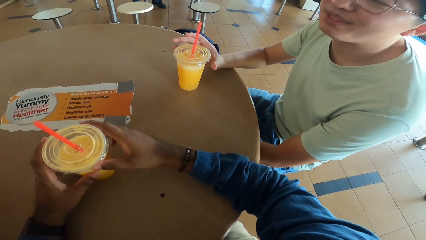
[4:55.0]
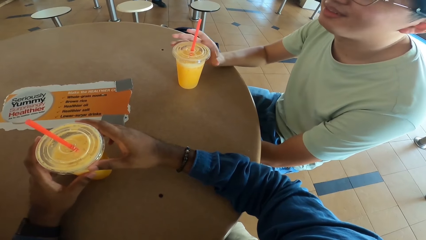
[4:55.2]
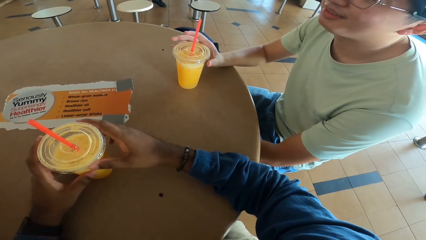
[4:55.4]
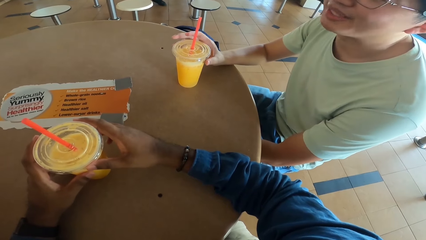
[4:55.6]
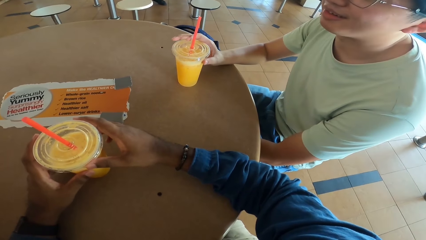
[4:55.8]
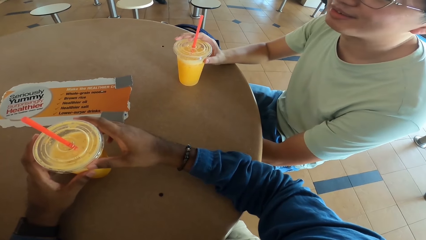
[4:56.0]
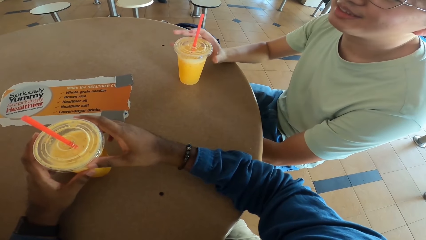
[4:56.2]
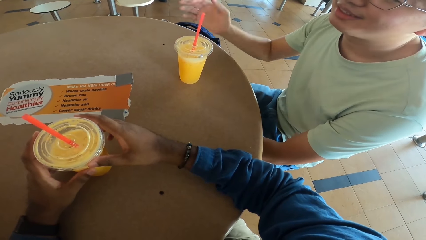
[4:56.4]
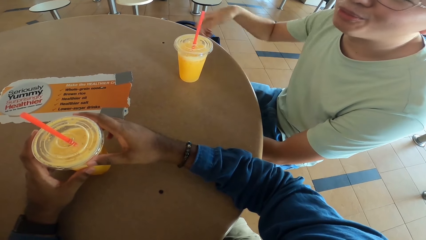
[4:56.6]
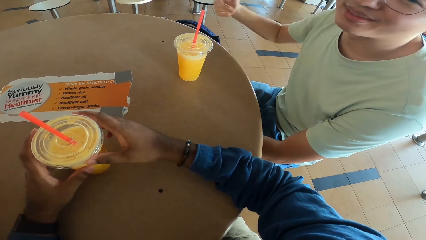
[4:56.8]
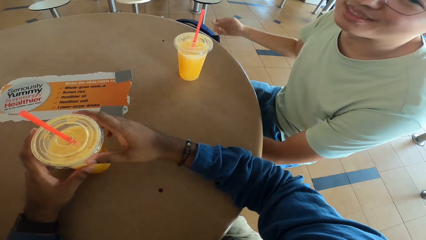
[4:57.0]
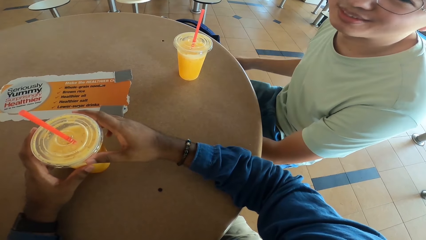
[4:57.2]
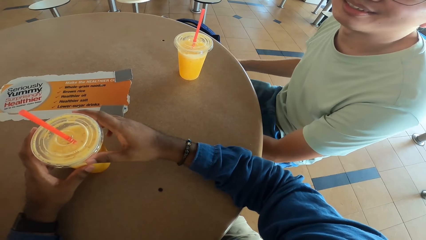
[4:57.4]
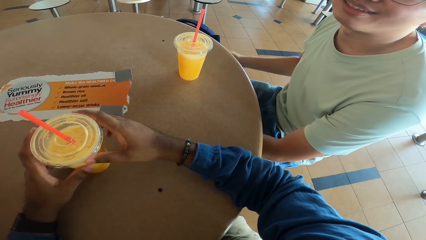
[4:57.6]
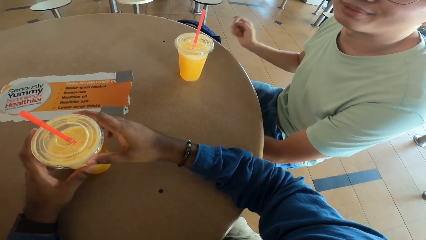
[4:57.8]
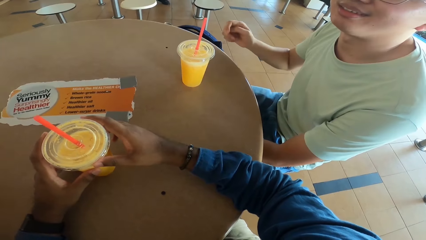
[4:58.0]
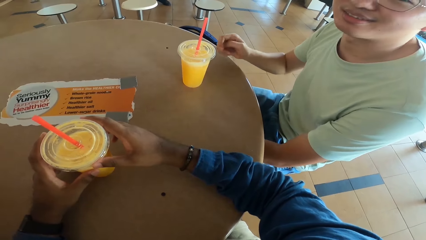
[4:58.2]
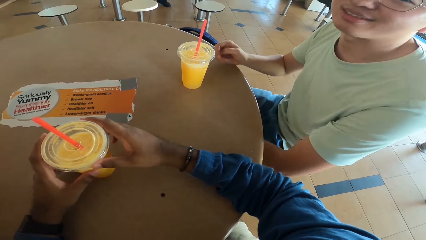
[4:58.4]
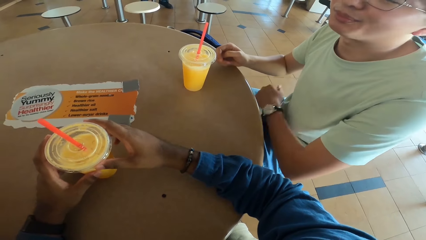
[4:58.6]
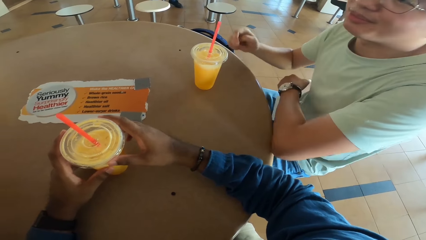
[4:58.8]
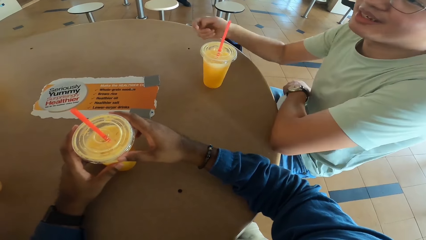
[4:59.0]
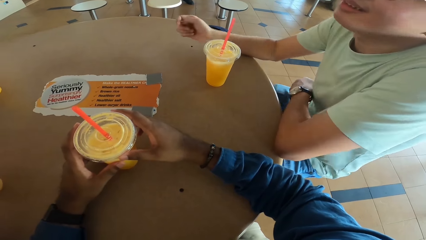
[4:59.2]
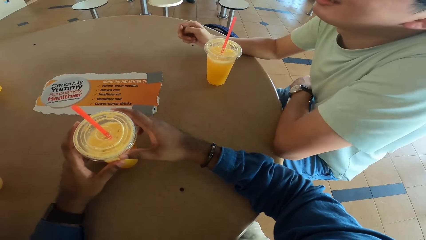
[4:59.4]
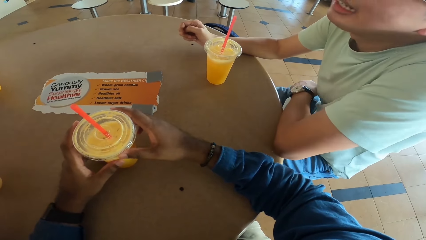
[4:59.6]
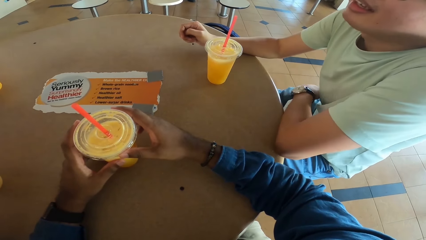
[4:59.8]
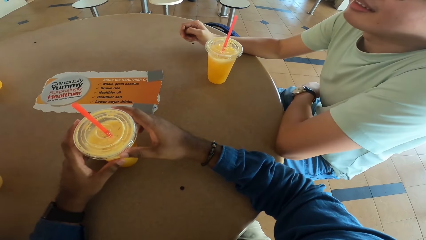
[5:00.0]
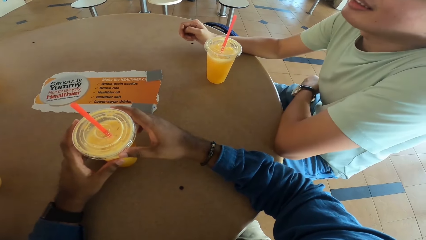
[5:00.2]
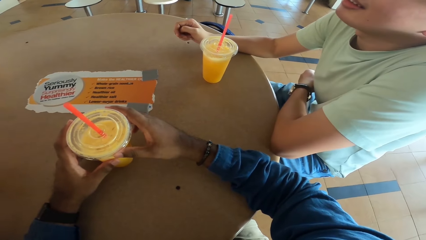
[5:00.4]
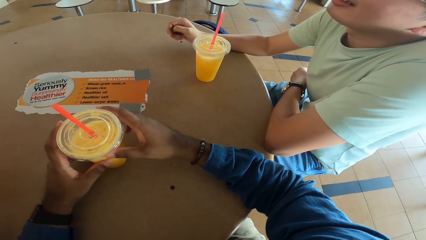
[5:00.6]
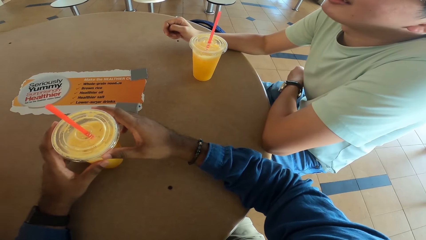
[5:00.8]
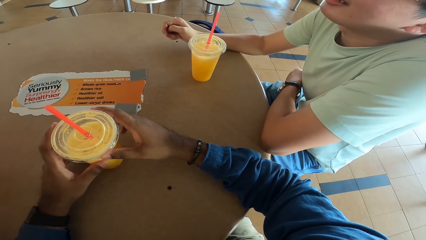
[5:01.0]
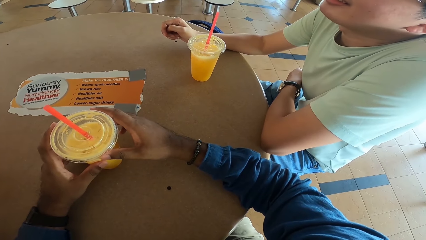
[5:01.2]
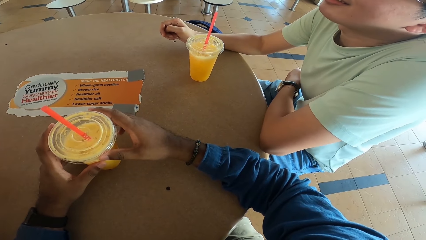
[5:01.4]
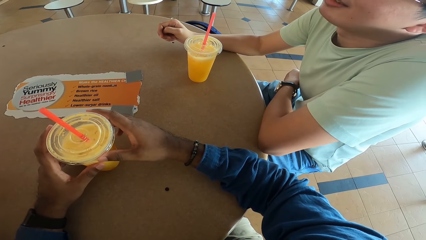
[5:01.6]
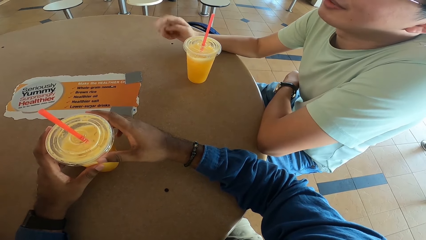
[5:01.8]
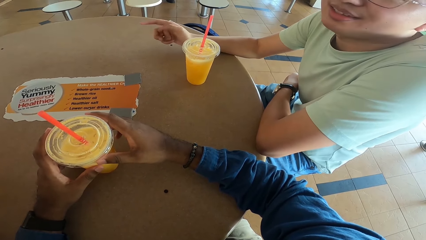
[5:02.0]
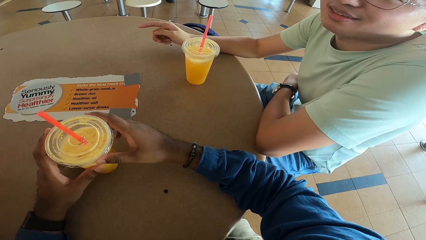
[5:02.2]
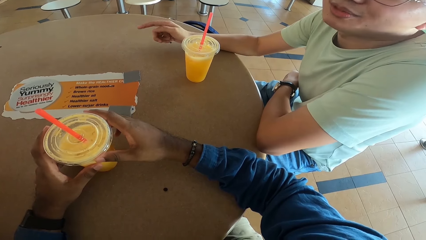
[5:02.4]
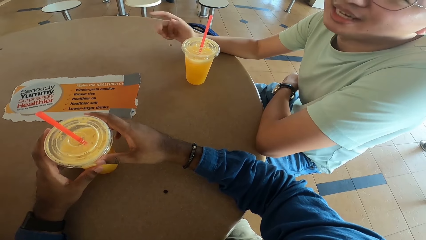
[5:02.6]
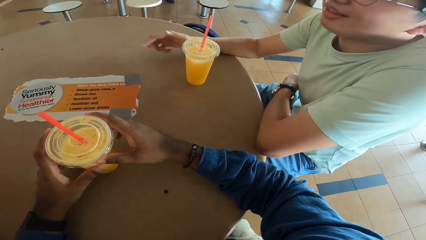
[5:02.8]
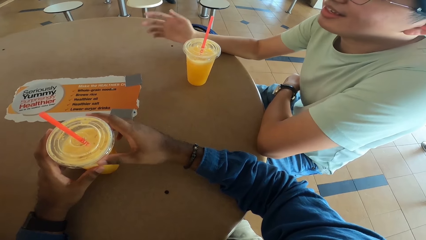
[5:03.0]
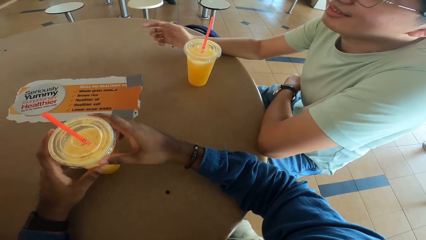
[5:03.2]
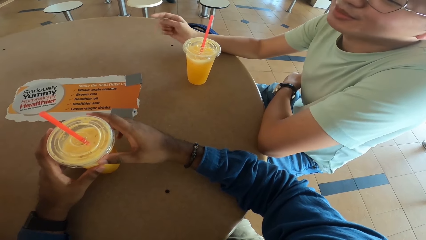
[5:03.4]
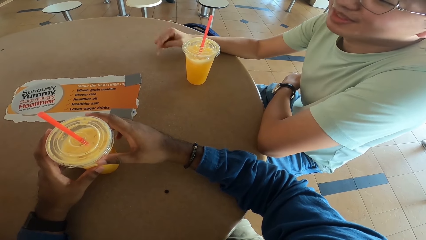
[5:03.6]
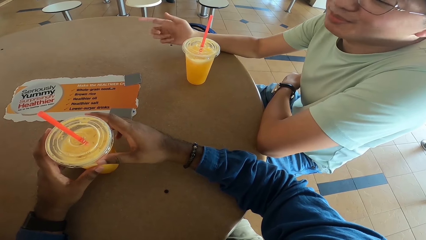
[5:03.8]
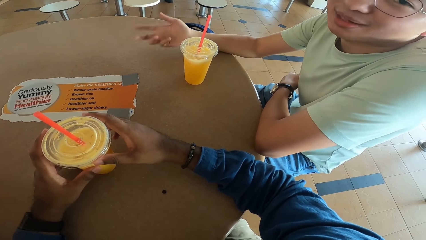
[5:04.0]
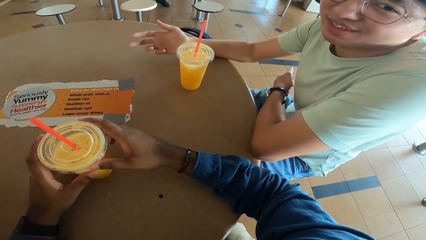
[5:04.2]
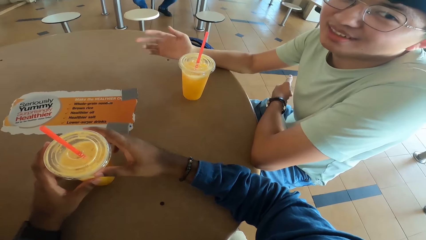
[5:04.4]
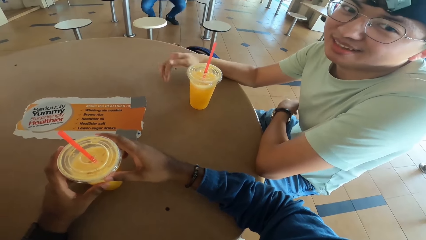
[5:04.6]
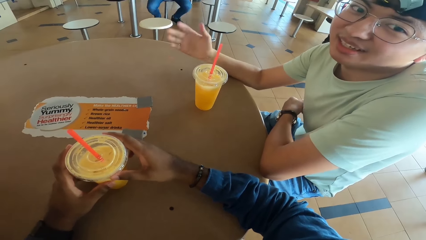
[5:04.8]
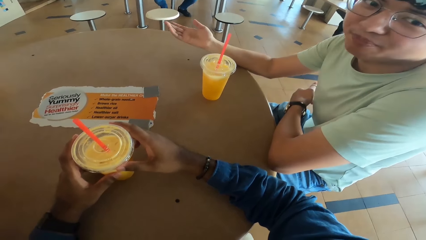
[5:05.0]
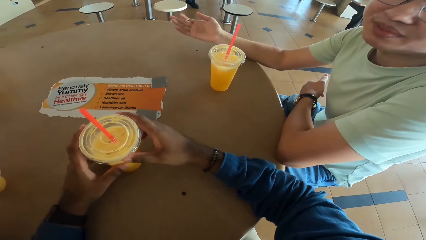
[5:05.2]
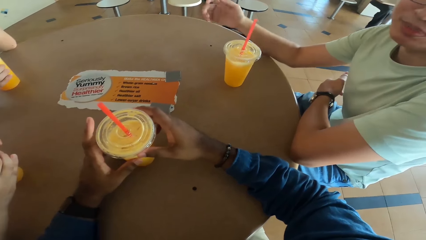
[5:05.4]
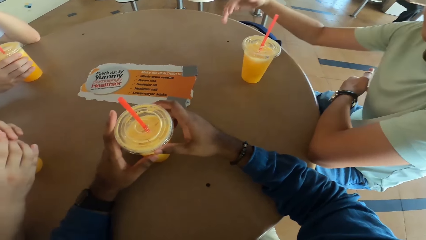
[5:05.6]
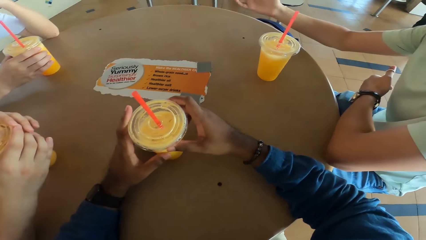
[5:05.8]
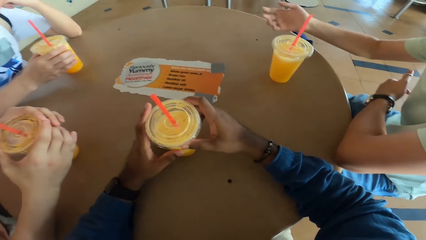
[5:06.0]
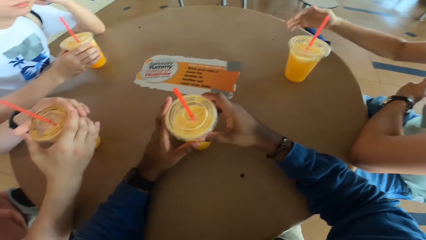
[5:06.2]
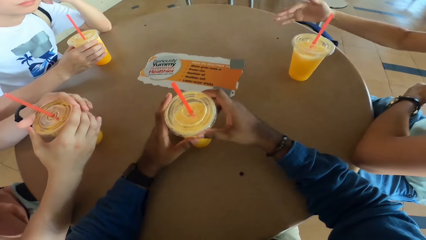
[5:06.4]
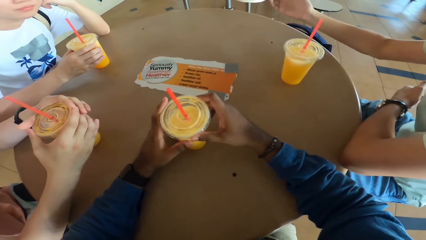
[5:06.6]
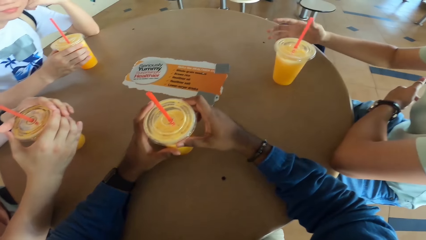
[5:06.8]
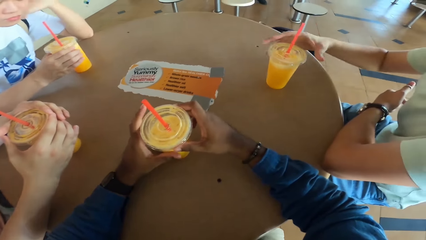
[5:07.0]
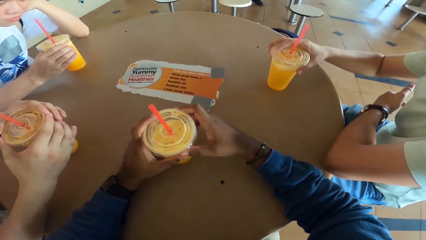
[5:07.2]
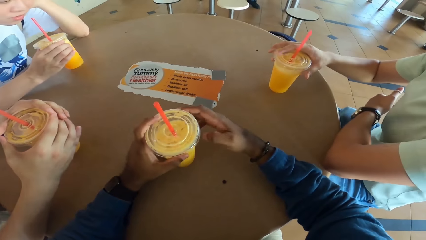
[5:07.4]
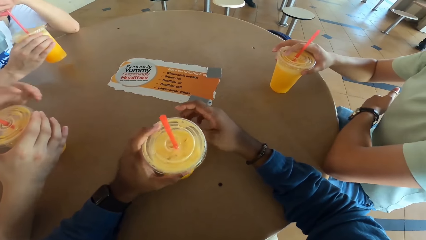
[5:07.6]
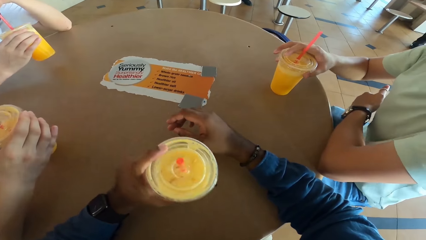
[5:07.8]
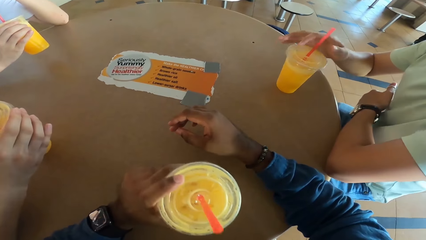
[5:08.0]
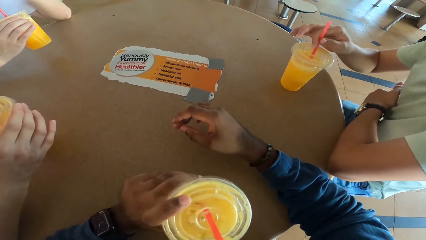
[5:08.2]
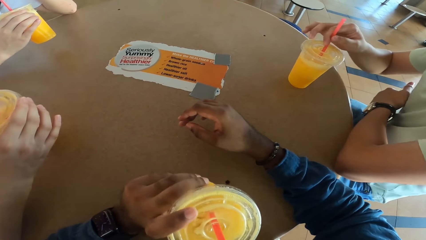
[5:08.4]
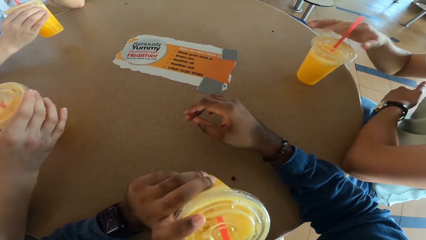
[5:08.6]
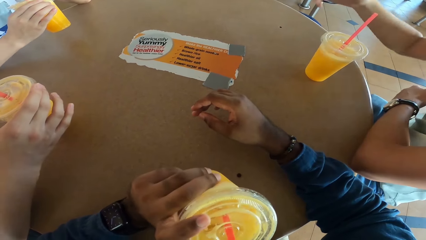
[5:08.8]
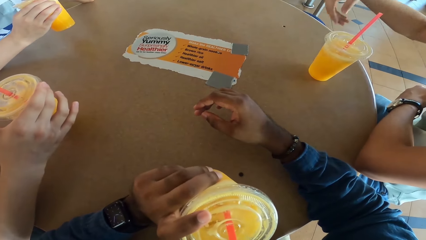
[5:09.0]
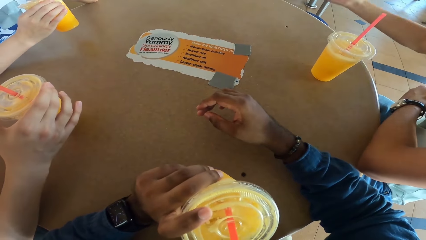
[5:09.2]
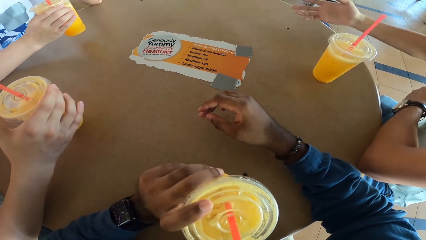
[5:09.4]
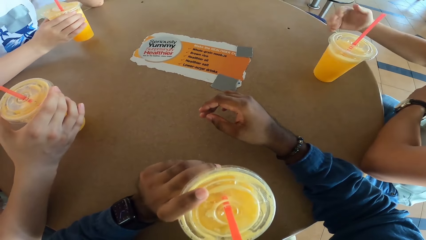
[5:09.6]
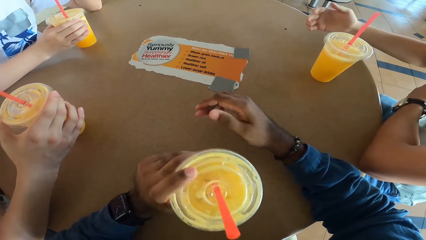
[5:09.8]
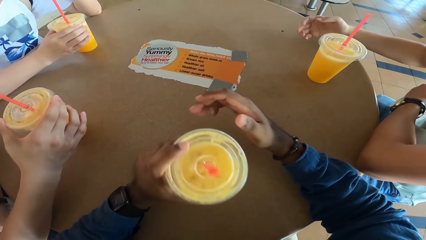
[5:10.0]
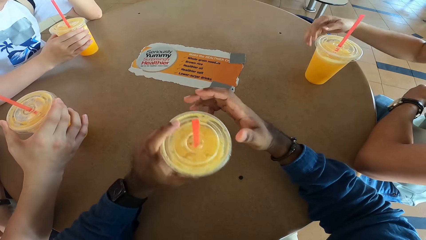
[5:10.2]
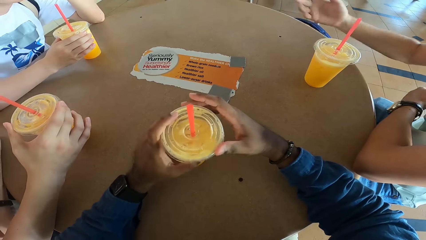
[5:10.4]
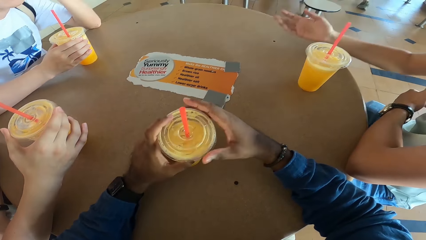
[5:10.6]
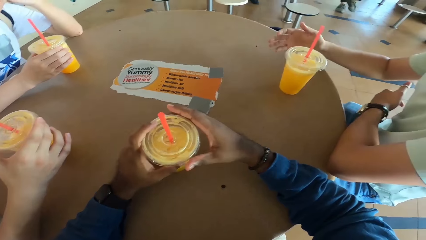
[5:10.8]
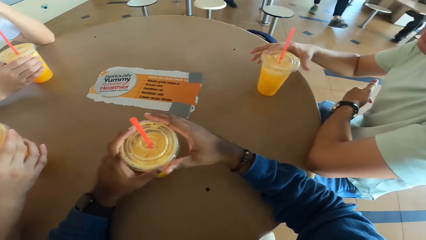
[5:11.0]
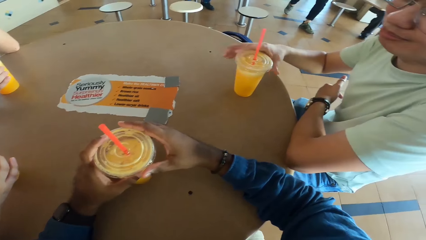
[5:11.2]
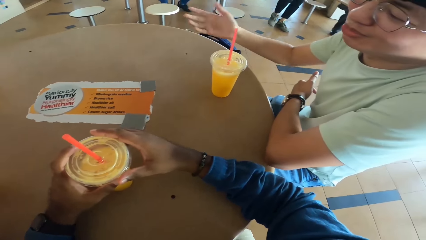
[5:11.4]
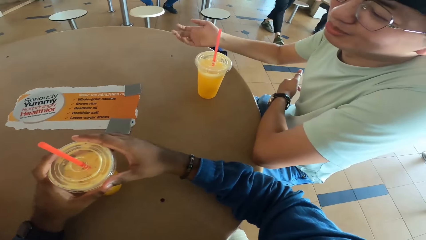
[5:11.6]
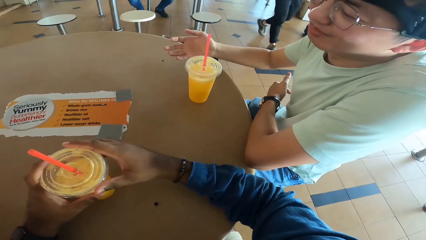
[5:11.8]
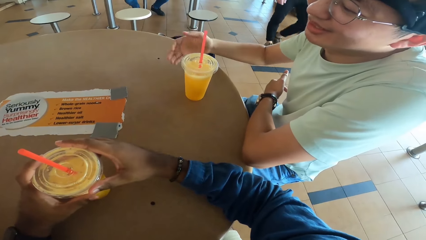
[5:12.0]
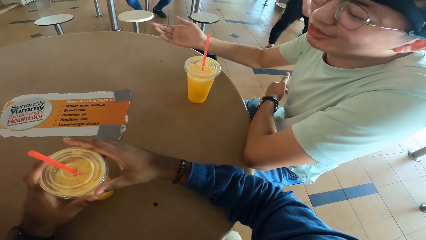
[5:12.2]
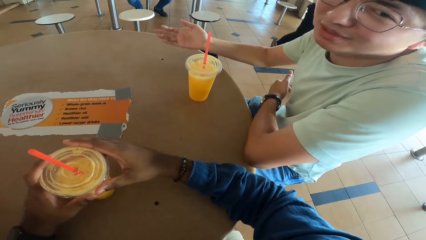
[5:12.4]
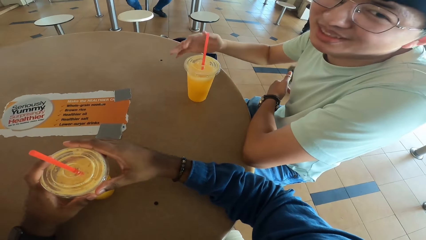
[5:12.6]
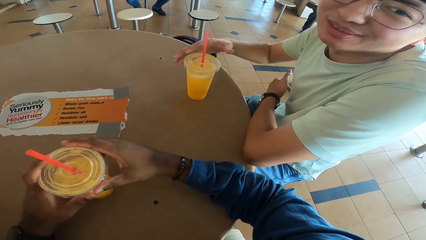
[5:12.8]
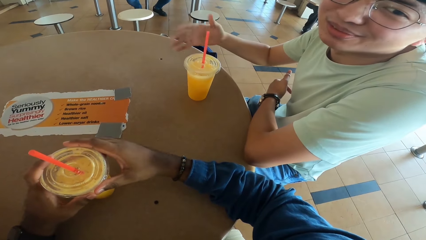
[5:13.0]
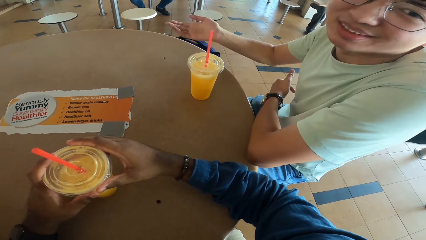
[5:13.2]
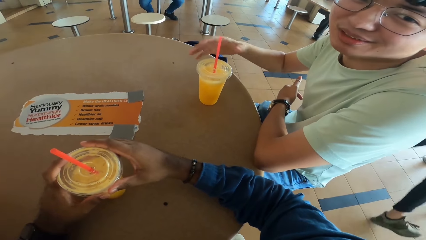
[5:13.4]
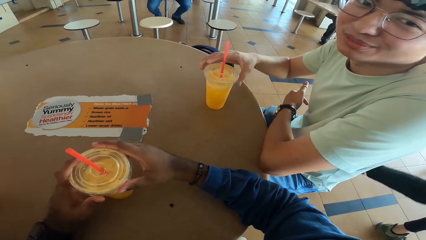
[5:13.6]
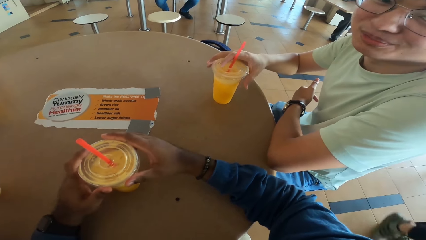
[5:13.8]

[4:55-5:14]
A man explains using a hand. The man puts his hand on the table. The camera wearer takes a drink. They put the drink on the table.
